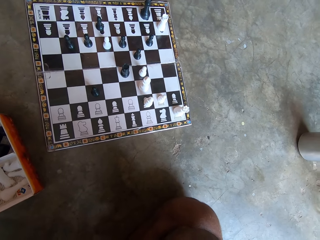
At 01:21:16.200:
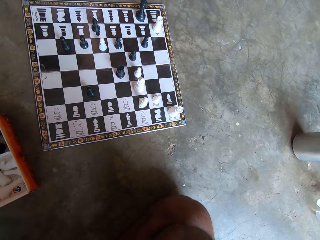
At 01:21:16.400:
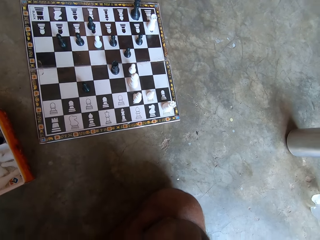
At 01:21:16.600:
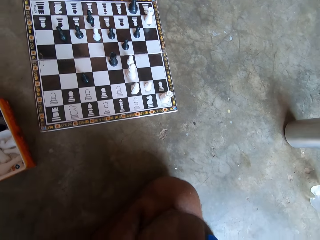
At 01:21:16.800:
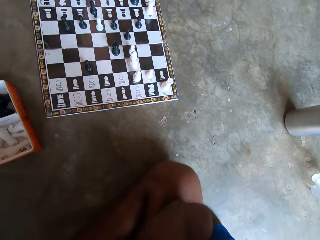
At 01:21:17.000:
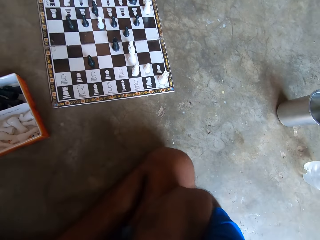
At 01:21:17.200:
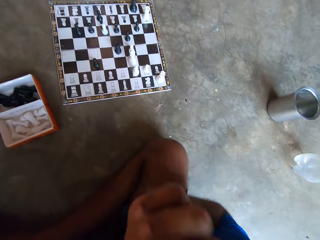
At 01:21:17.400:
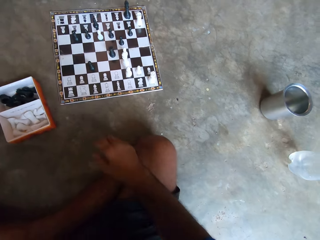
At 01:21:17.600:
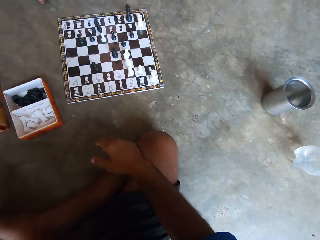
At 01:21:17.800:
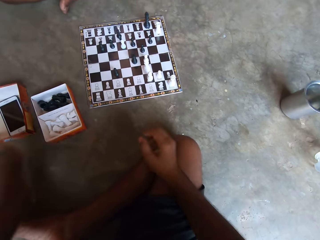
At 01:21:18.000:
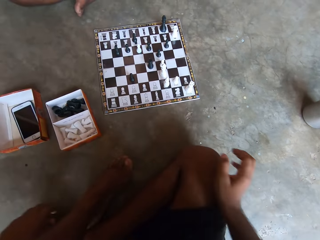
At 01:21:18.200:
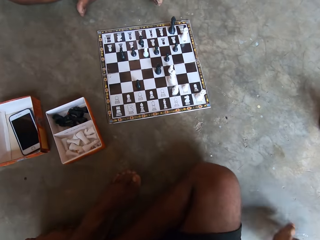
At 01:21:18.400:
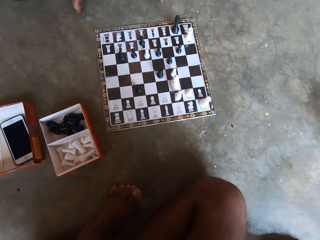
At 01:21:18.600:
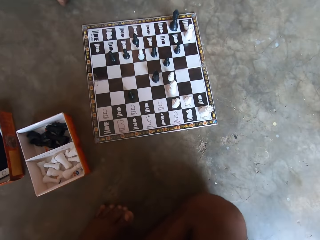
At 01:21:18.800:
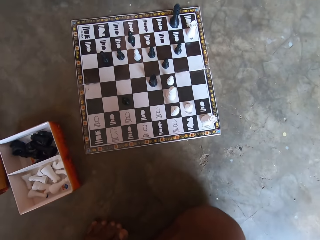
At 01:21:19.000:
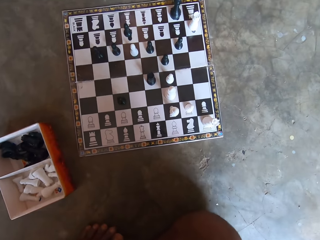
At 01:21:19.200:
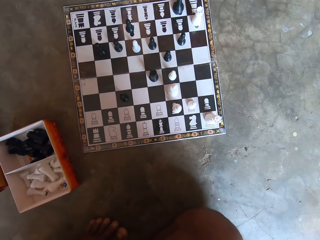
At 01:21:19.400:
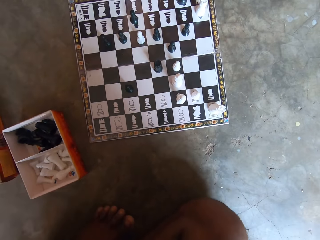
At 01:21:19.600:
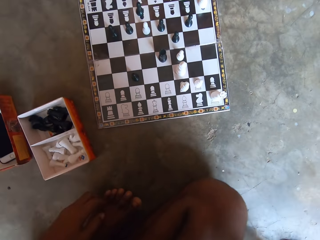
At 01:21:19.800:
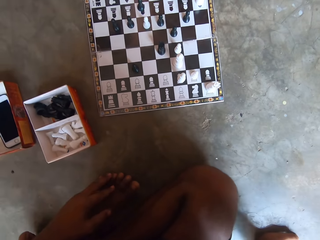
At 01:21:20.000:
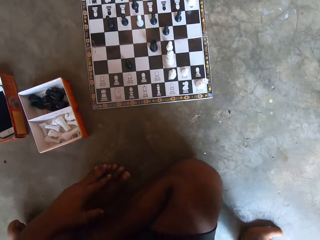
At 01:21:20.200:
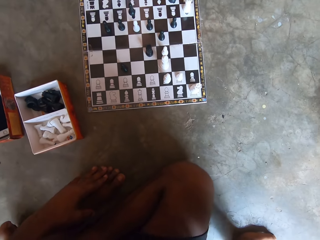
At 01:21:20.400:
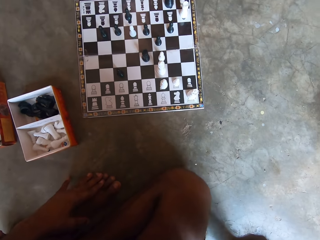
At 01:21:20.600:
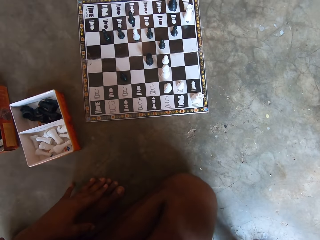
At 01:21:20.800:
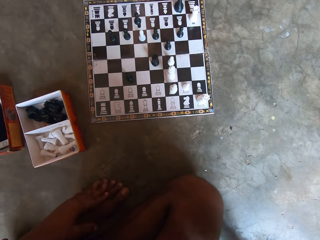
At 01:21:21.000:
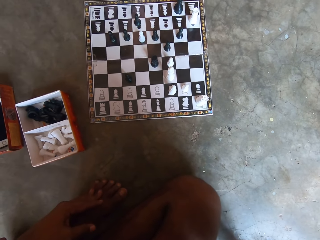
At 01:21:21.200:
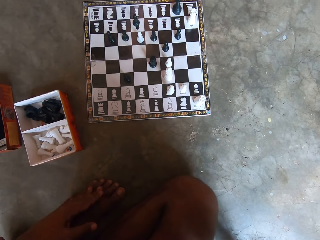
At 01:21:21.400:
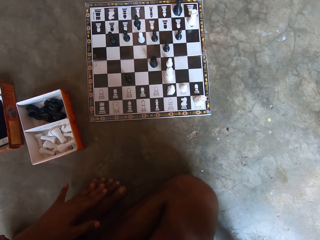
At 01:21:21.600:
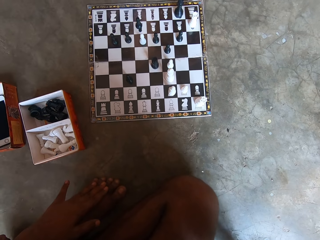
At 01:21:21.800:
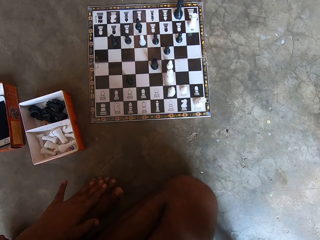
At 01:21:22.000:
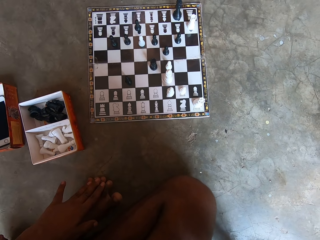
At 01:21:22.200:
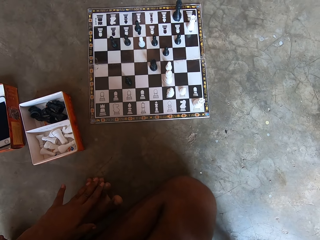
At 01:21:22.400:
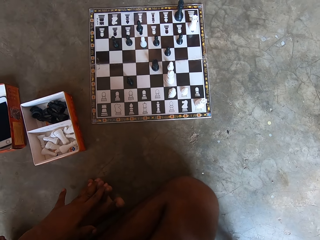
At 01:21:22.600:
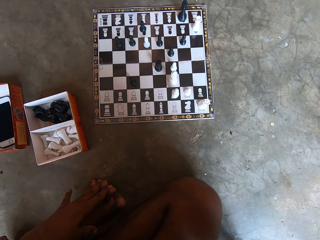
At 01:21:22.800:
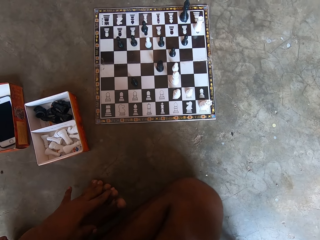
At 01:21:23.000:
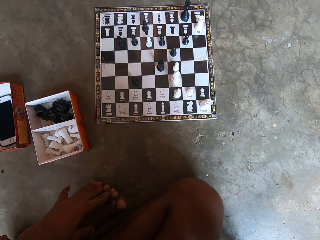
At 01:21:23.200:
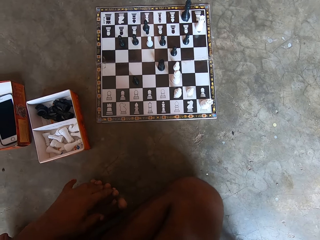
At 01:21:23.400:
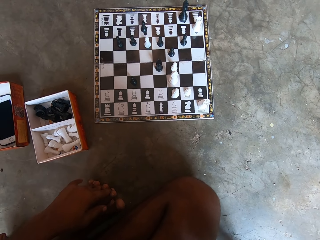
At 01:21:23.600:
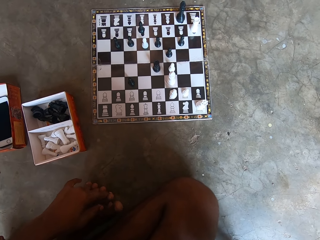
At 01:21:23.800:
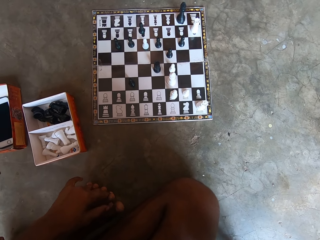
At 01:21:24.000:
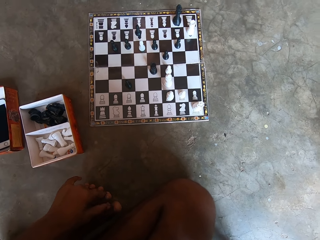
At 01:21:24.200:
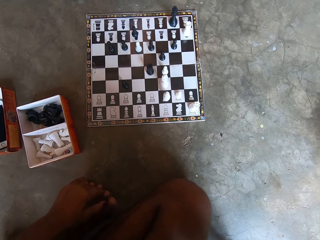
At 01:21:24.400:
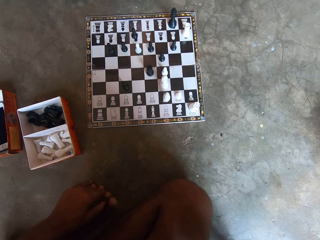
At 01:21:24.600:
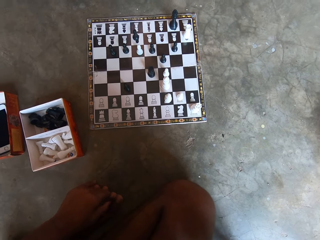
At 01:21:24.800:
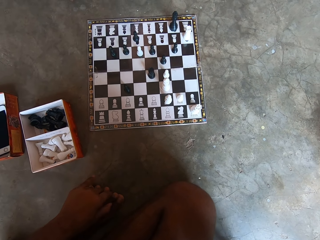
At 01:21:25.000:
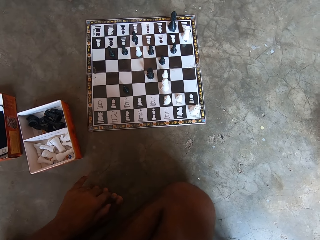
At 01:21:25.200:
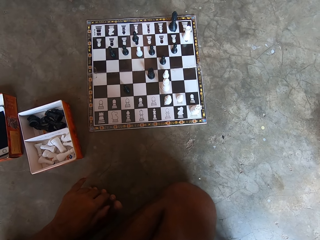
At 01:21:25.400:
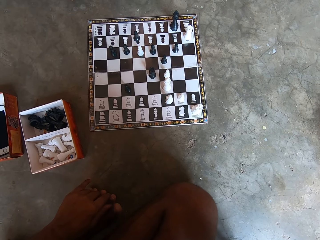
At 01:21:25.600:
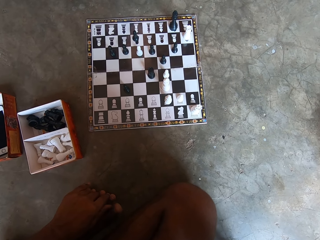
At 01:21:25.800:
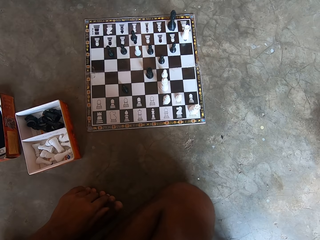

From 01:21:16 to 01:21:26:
The camera wearer touches the feet.

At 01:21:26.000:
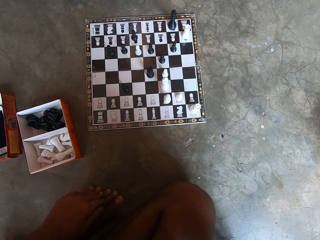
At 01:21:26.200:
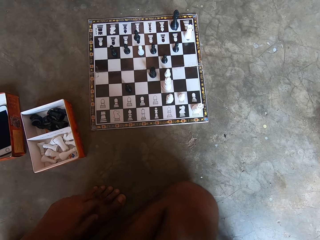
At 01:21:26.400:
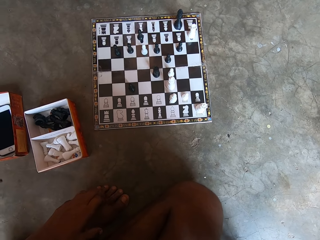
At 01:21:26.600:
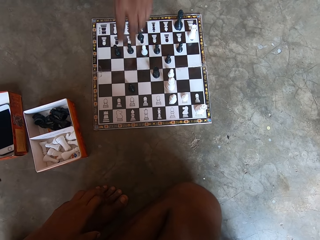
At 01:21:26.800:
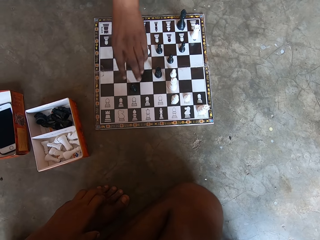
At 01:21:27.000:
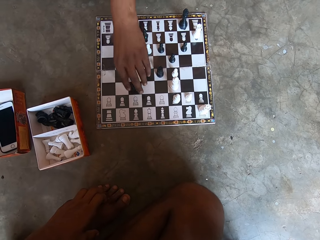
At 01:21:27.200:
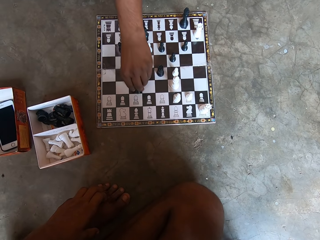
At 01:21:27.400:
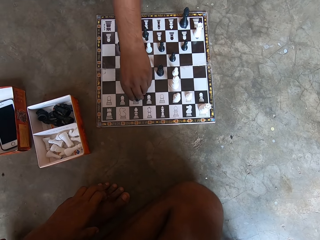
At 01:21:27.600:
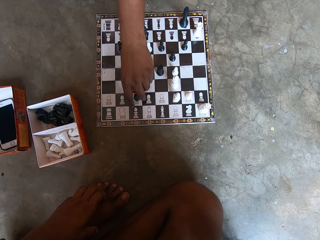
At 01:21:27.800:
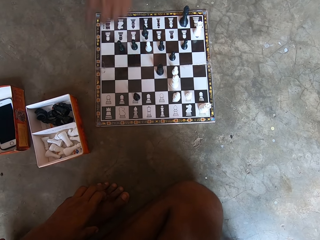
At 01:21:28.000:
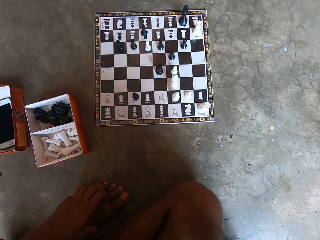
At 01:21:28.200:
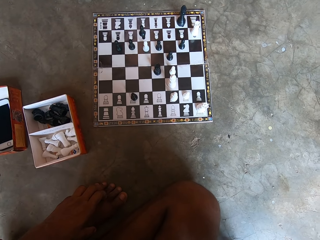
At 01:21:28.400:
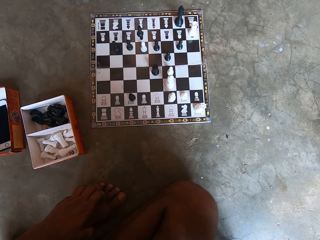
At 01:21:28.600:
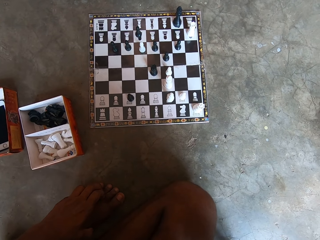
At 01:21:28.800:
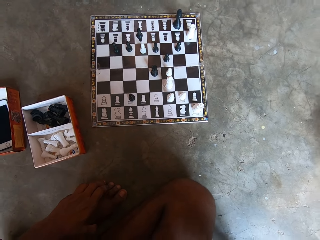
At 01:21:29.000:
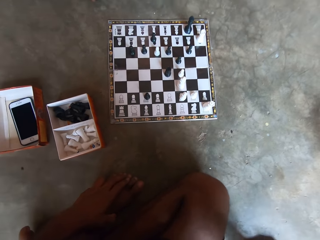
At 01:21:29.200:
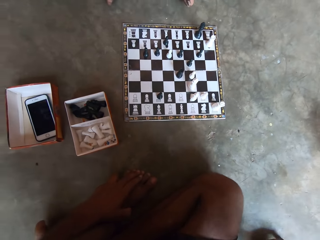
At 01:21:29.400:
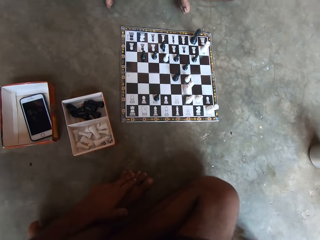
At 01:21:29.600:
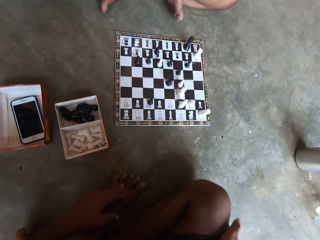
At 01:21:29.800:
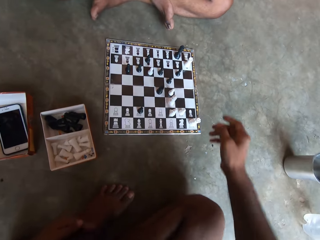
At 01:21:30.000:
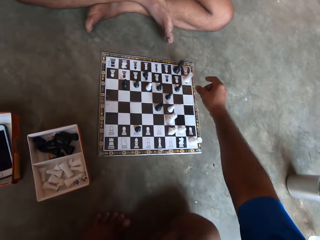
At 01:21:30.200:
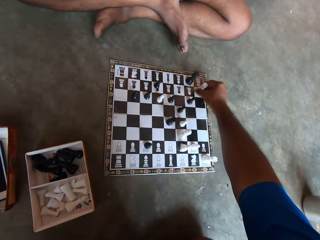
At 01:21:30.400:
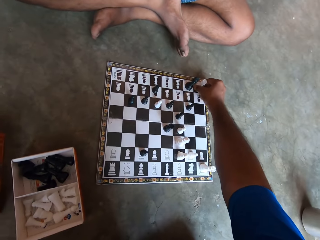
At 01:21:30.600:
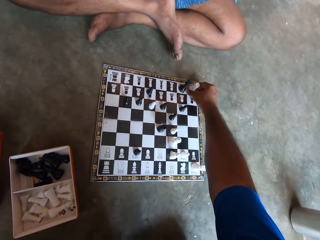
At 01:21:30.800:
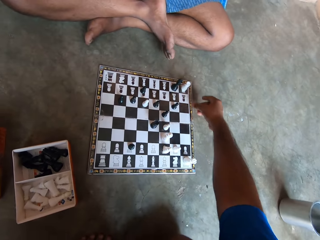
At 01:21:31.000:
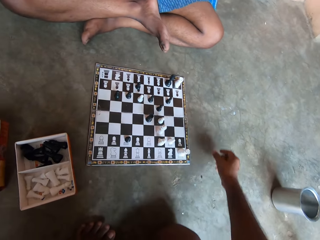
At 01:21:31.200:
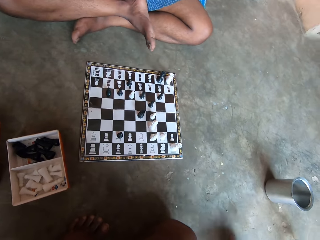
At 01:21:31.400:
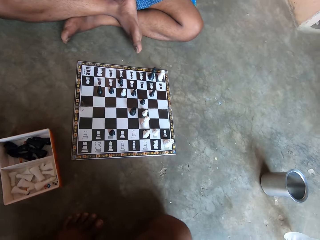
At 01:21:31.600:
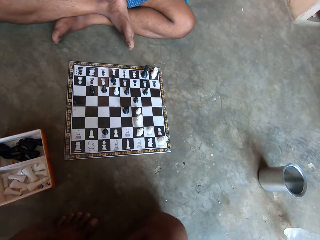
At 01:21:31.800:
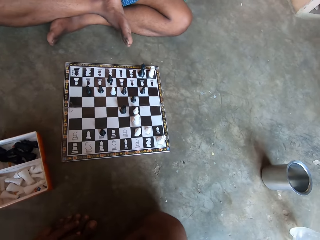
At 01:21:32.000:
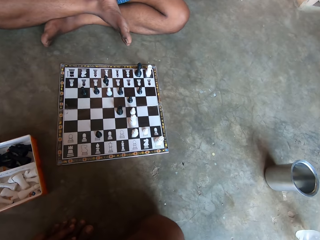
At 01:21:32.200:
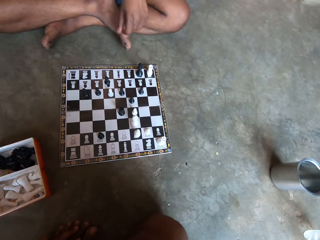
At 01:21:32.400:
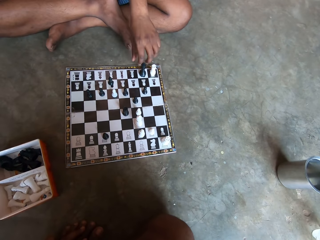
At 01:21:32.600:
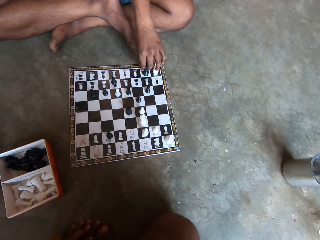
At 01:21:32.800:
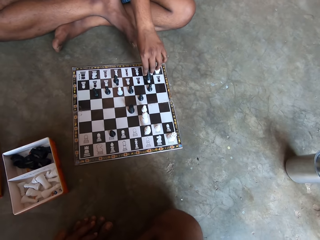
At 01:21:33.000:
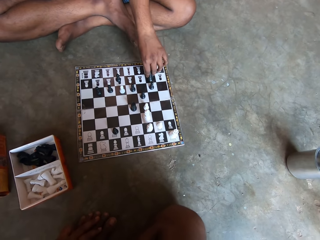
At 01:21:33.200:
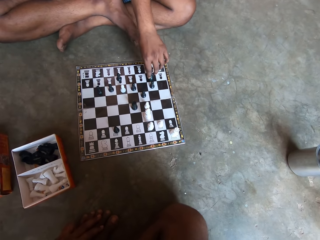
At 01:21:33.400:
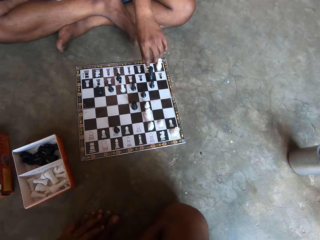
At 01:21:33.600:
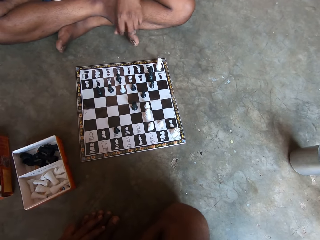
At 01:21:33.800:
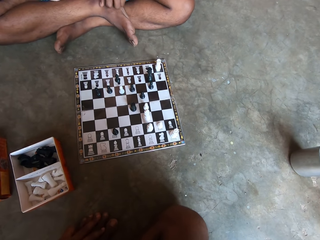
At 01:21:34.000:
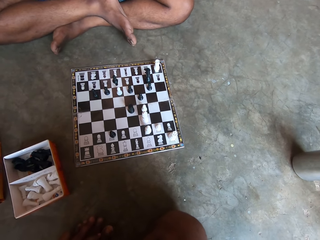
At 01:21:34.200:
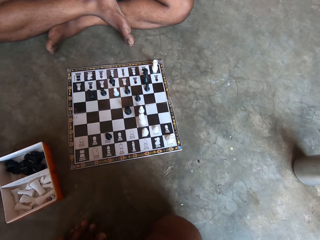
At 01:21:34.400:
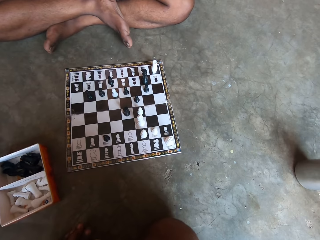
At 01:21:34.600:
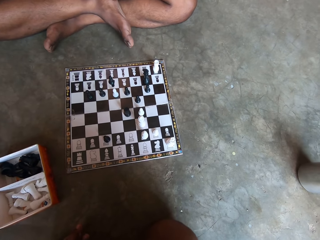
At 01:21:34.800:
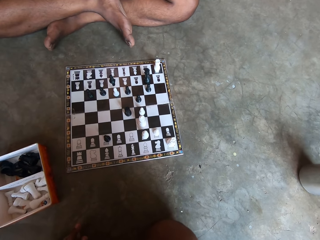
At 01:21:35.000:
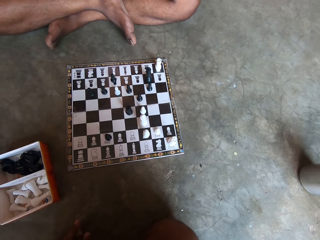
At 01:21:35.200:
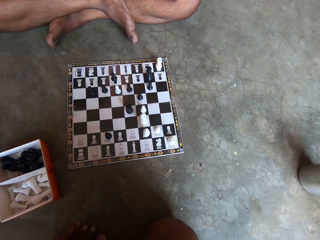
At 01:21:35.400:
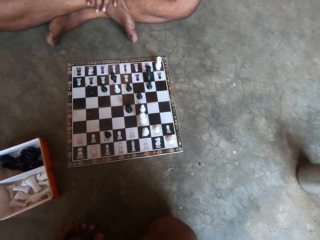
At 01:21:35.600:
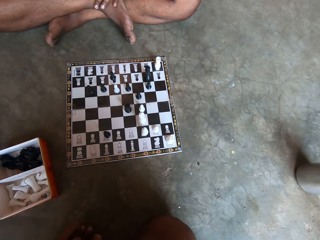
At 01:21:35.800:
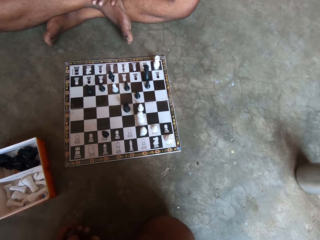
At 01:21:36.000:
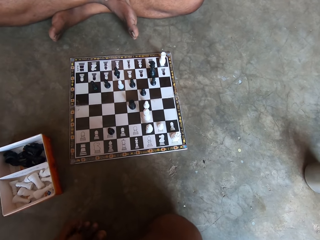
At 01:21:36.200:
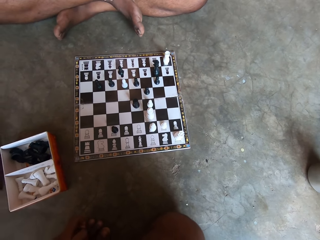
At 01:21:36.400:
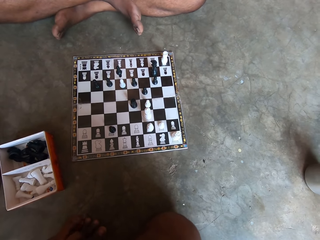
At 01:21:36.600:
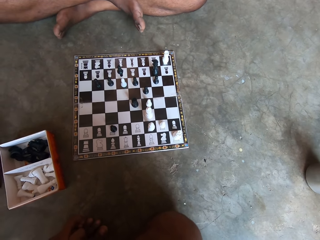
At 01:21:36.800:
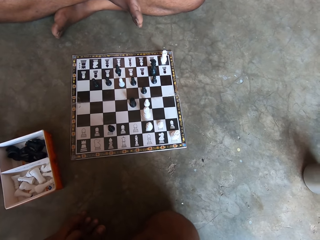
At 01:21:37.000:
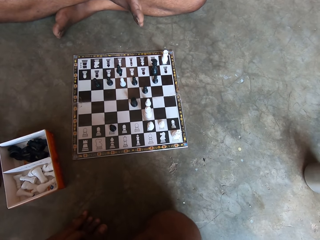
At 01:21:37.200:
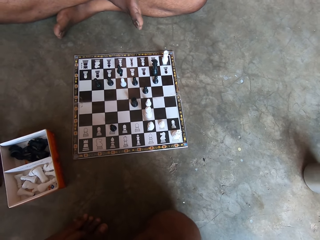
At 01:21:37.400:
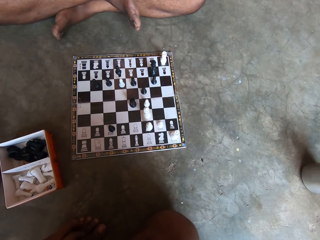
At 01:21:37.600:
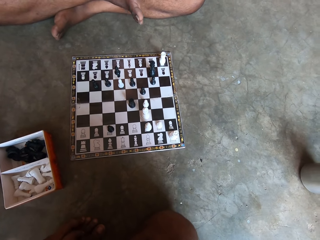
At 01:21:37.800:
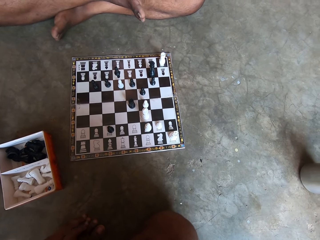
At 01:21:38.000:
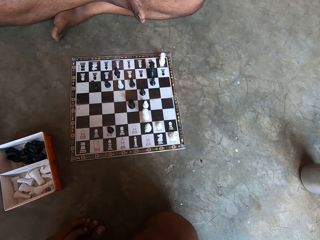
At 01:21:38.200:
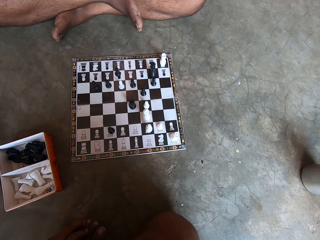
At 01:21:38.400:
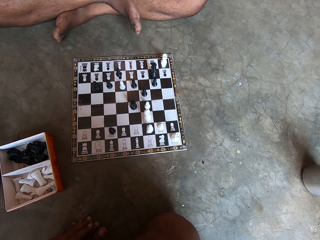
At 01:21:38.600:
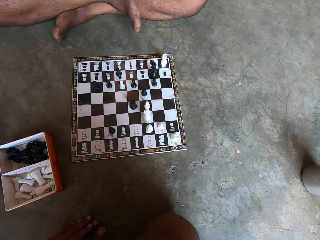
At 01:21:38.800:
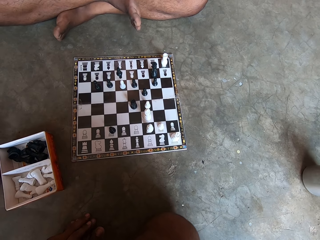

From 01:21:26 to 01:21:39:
A man holds a chess piece. The man moves the chess piece forward. The man unhands the chess piece. The camera wearer holds the chess piece. They move the chess piece on the chessboard forward. They unhand the chess piece. The man holds the chess piece. The man moves the chess piece forward. The man unhands the chess piece.
